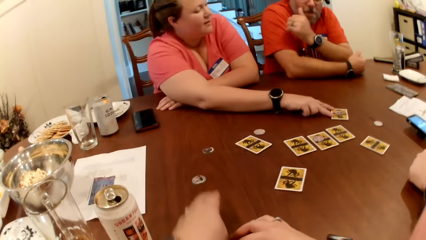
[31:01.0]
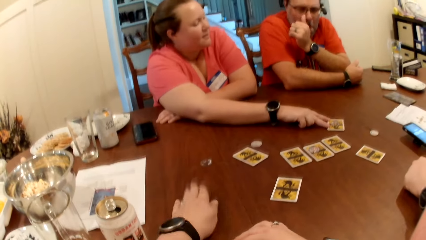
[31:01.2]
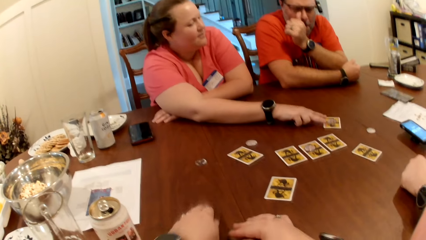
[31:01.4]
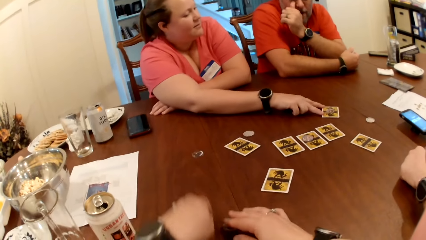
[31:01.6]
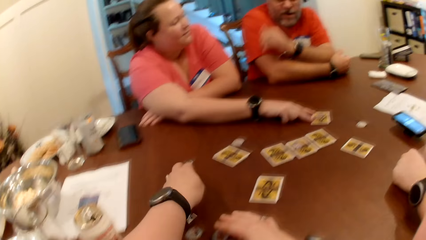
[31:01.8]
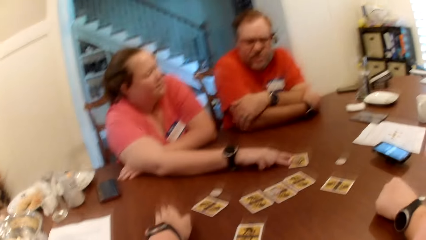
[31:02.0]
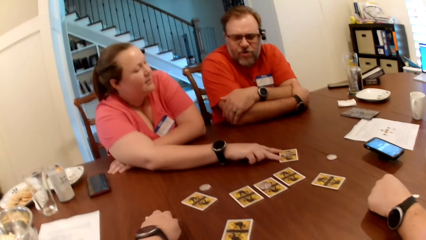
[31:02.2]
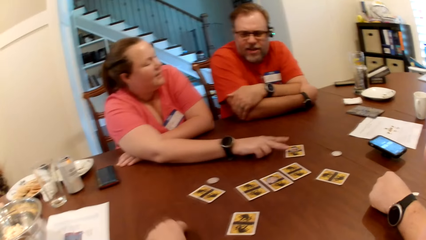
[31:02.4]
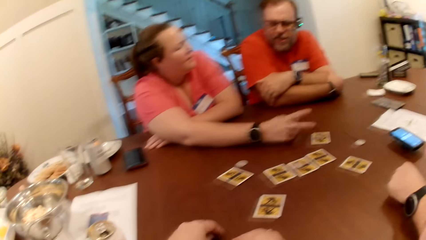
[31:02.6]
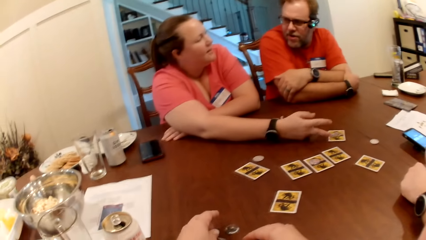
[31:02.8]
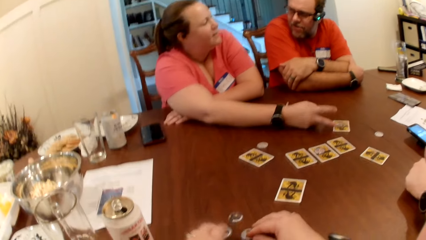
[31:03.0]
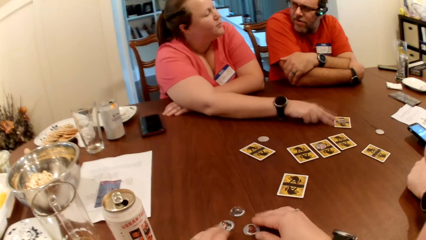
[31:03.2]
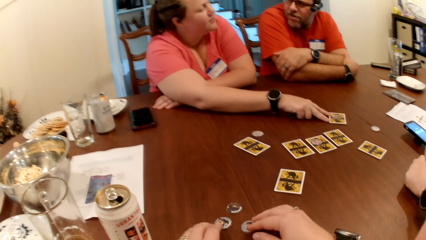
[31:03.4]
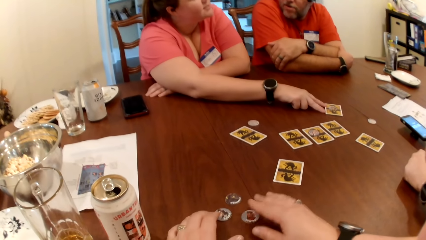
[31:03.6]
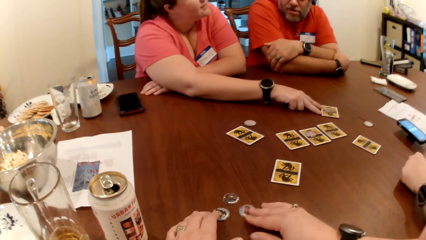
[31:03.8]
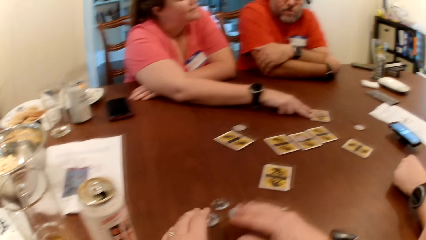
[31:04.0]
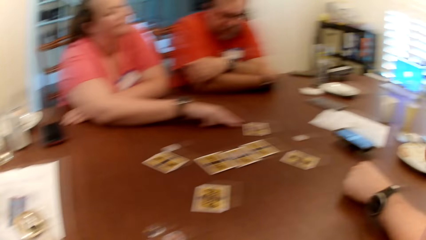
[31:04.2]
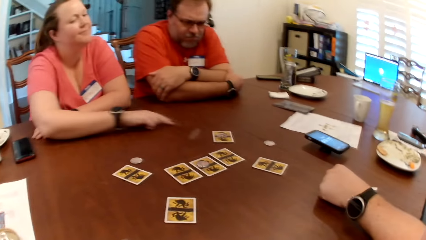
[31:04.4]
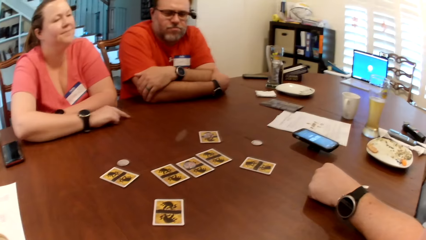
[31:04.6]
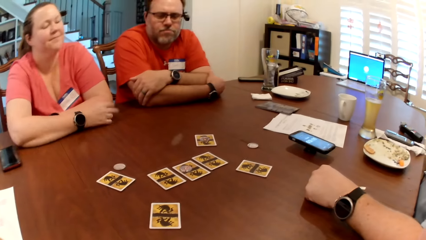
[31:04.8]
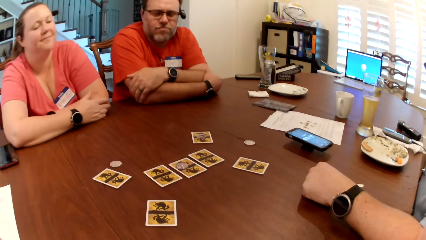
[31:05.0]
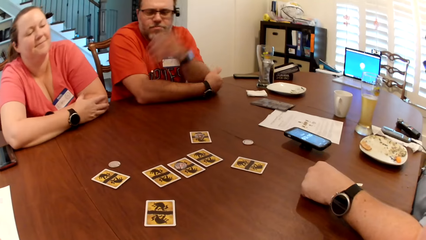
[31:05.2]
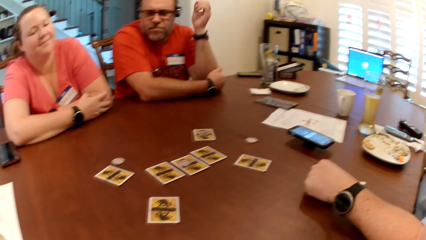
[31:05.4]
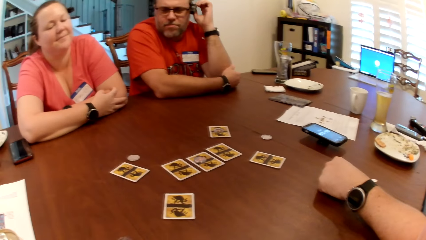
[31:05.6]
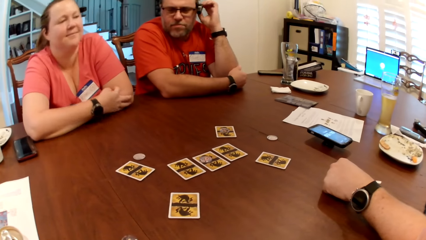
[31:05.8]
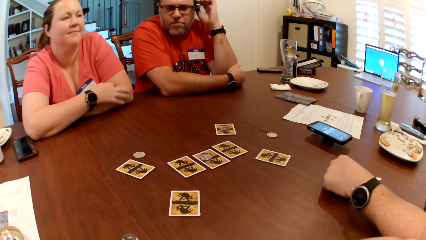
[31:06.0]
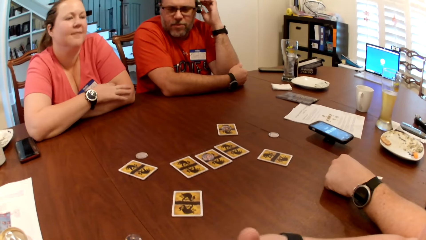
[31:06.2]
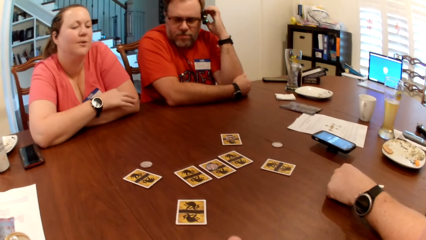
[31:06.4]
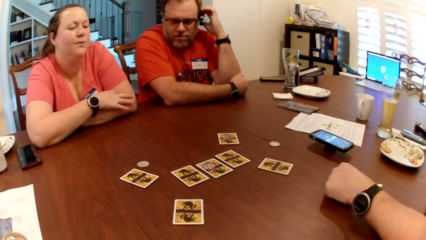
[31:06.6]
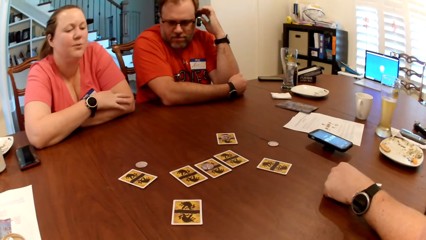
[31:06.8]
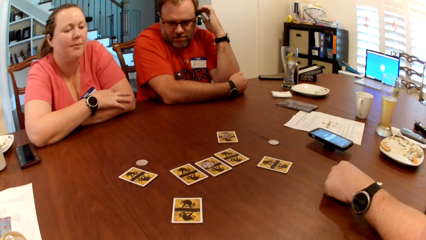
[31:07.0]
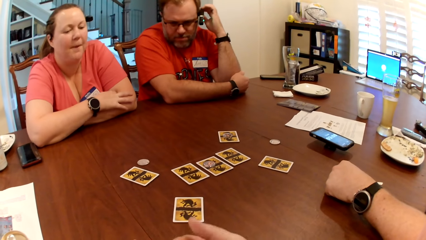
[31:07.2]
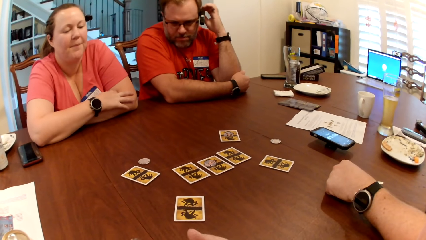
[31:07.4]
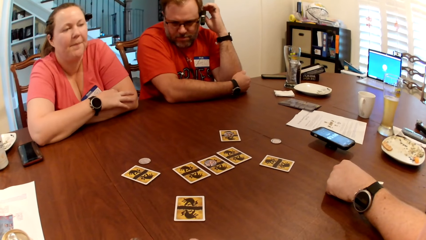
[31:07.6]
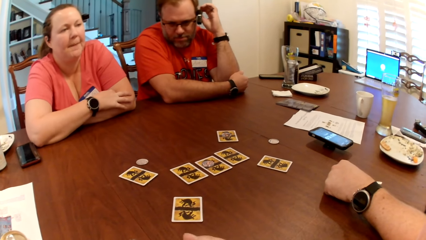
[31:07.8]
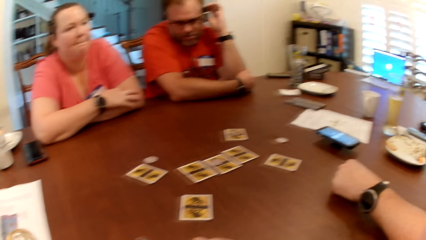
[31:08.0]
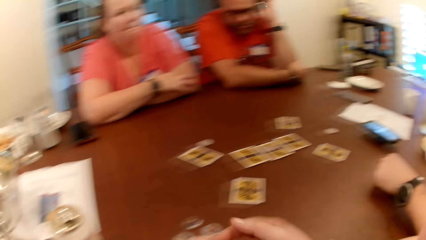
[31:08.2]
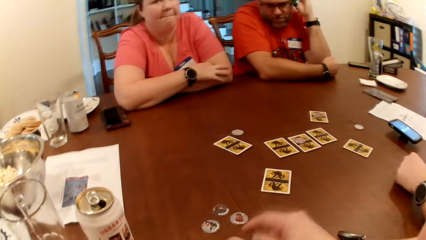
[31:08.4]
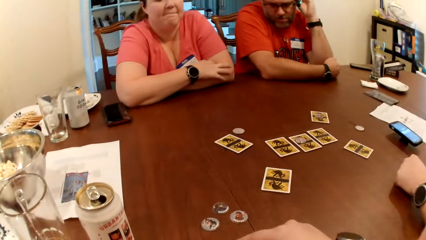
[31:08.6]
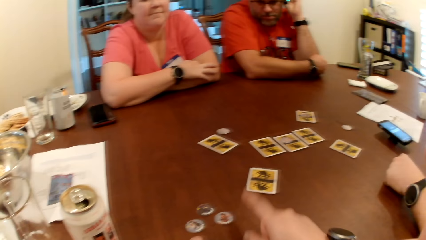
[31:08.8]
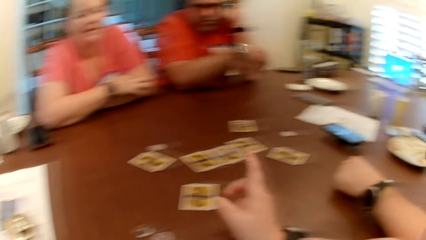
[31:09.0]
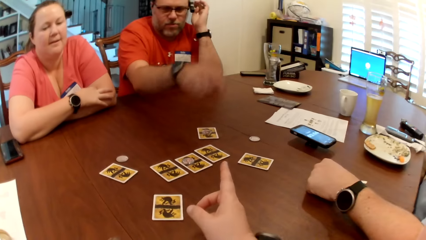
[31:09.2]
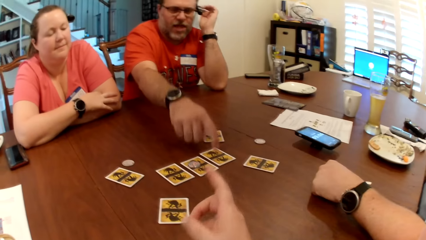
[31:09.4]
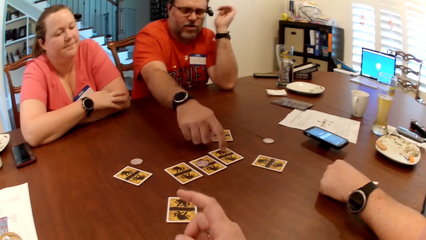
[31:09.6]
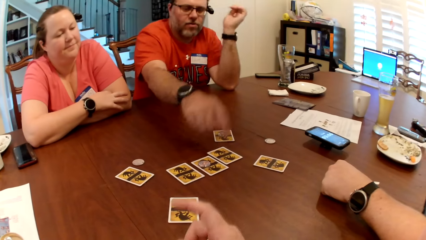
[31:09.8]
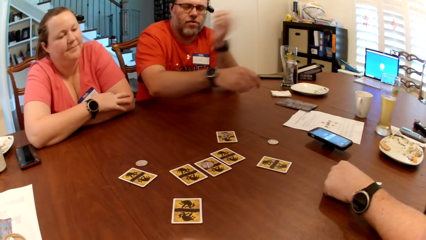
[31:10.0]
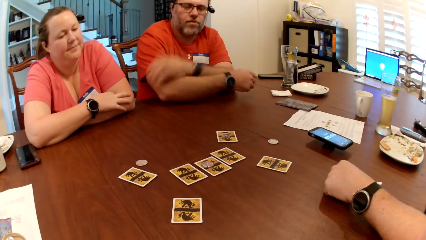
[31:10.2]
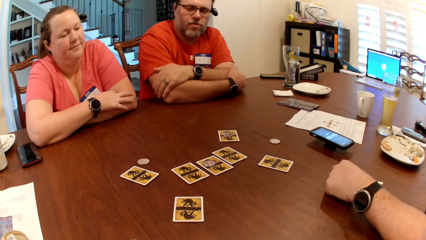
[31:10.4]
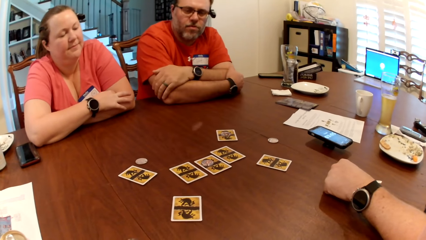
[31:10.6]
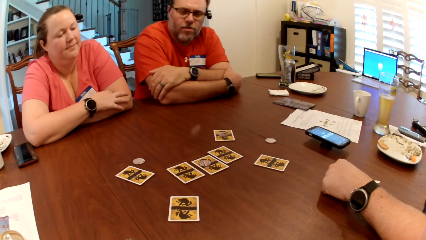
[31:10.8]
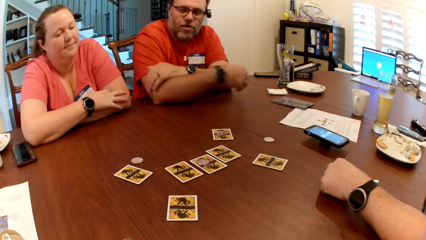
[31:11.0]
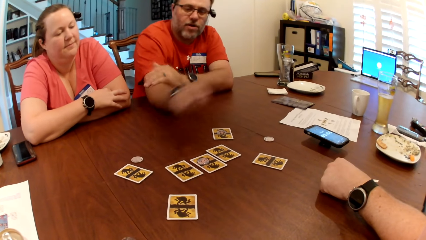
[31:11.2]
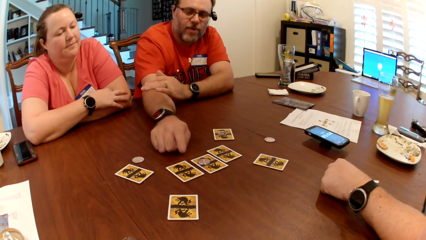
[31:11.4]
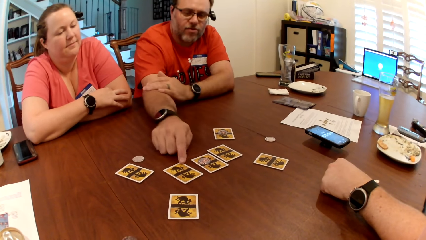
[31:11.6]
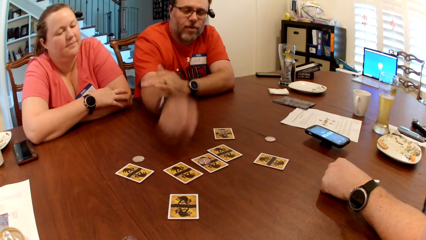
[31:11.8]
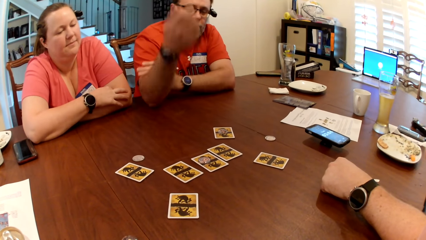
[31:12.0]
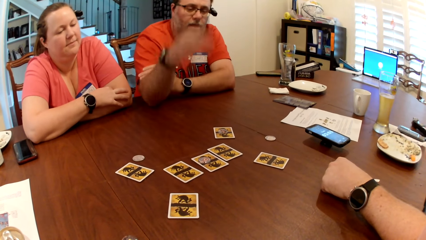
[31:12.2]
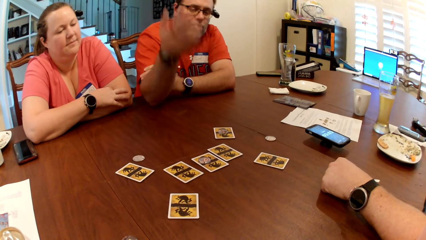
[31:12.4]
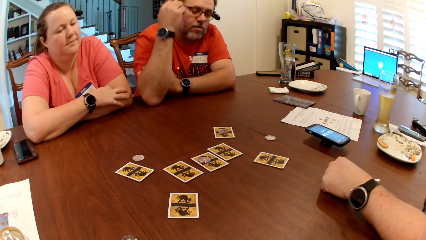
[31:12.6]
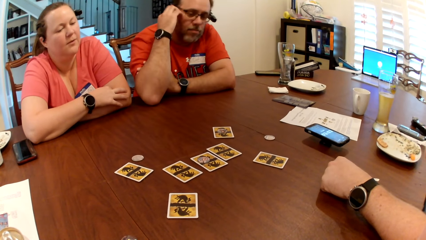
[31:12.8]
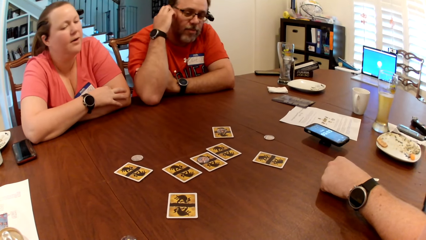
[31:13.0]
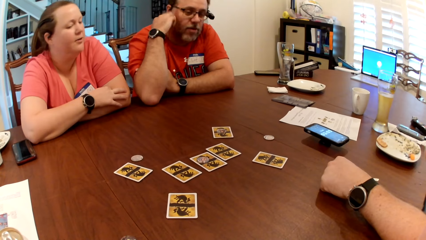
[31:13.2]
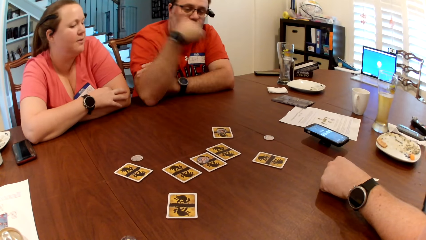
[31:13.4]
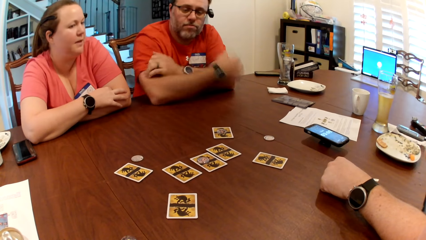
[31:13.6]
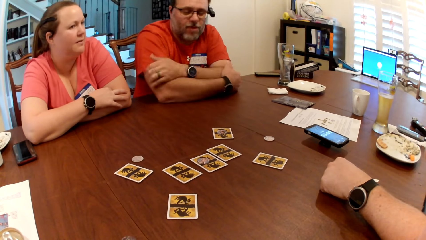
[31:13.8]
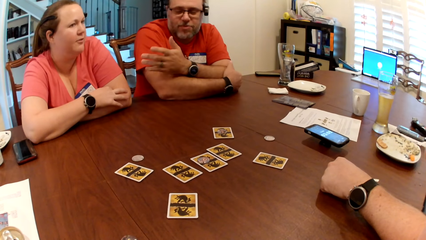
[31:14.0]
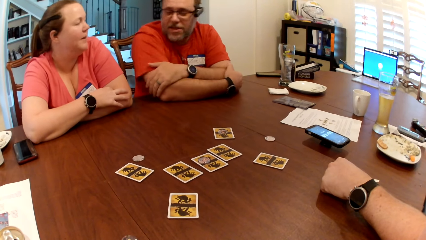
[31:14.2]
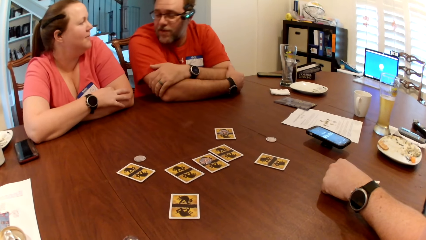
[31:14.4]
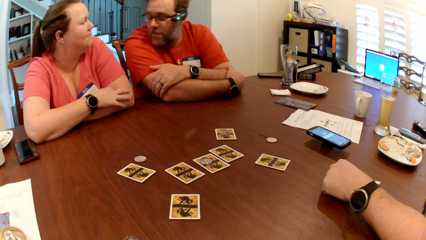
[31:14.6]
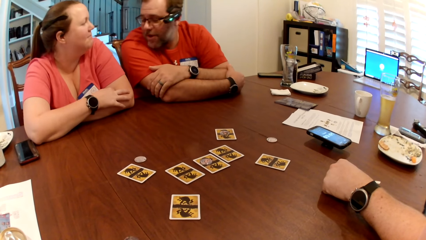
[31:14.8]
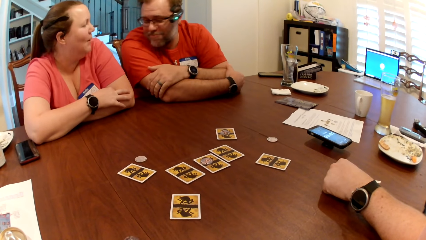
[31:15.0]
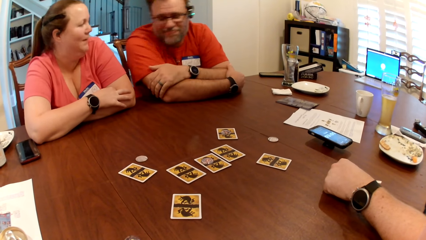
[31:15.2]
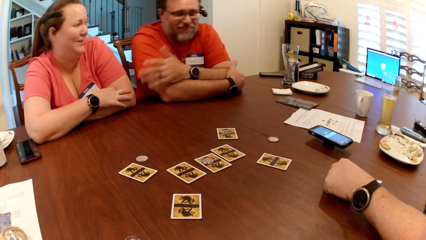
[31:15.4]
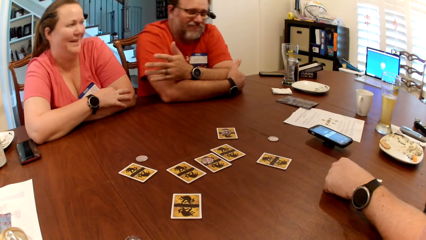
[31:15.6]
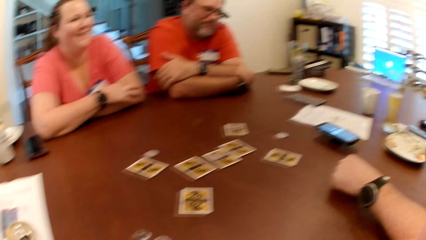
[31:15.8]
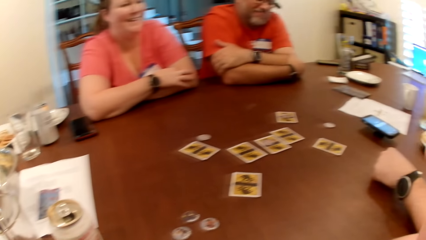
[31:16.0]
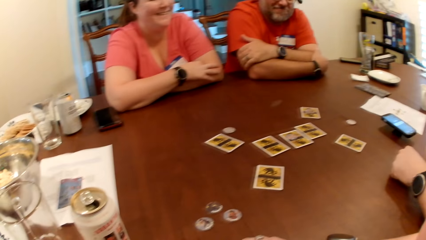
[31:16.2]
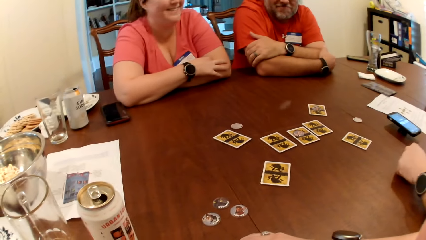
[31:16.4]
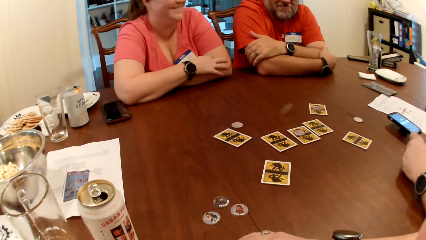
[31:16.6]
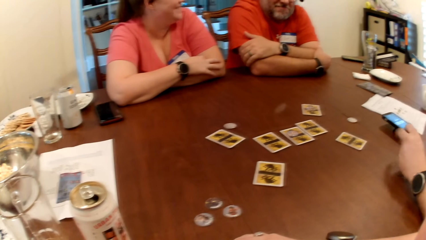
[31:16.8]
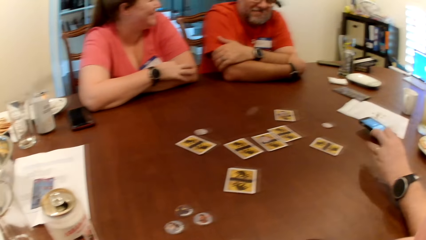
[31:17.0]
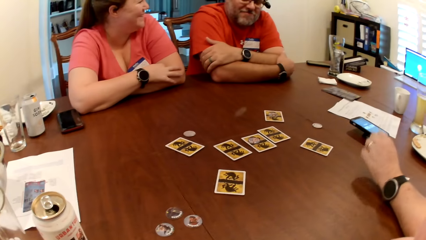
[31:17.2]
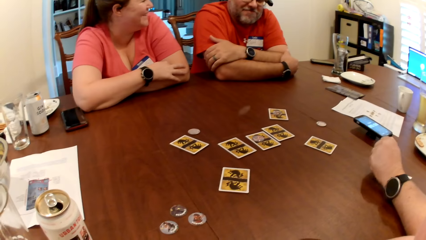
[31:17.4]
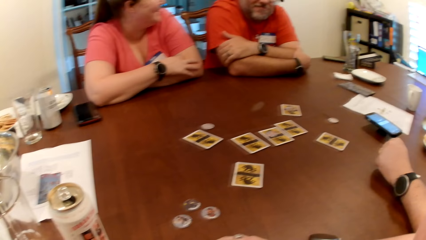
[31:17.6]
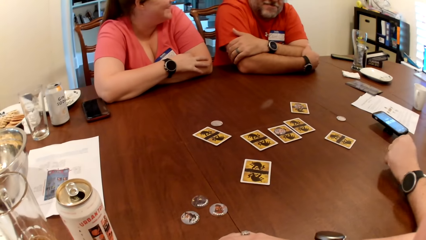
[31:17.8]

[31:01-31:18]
The camera wearer picks a role token and moves the token on the table with her left hand. A woman makes a gesture. The camera wearer makes a gesture. A man touches a card. He touches the card on the table with his right hand again. He makes a gesture.
